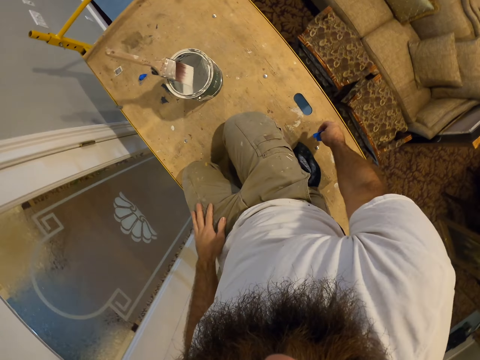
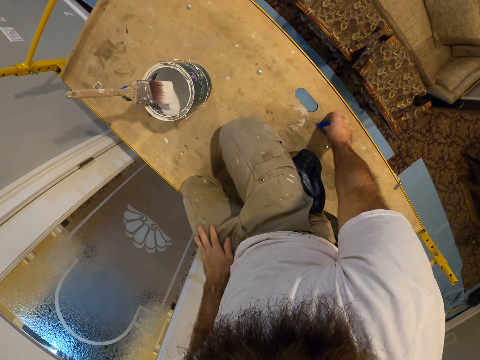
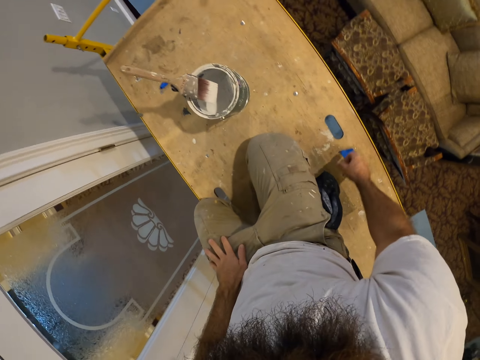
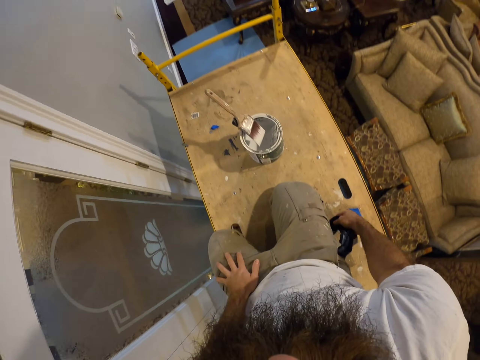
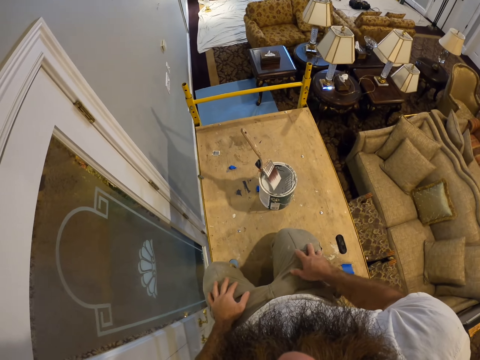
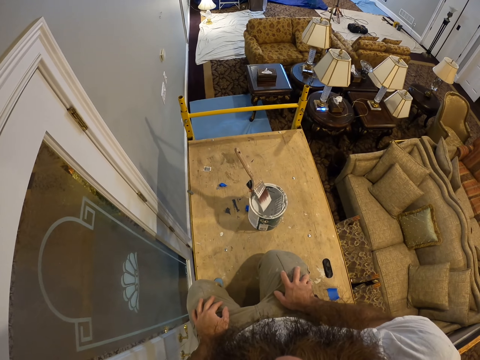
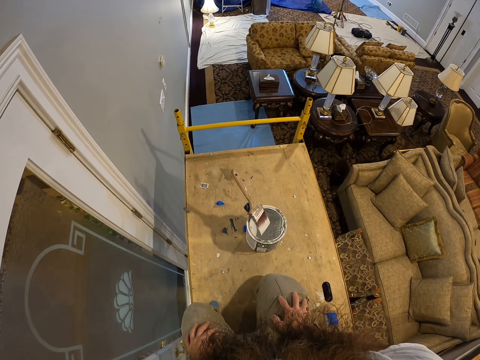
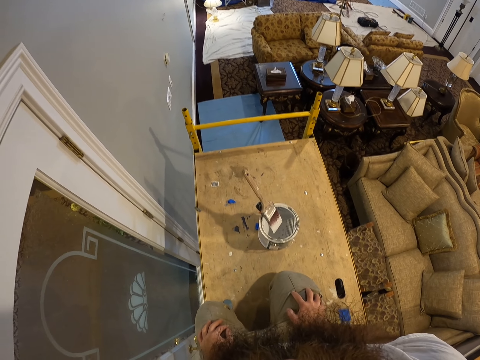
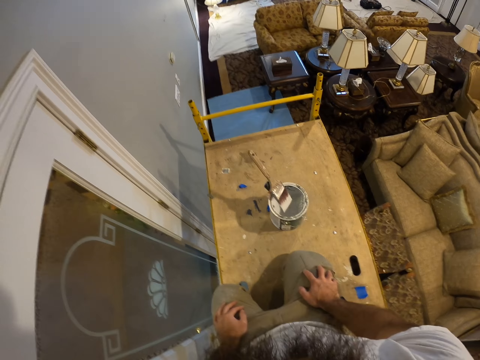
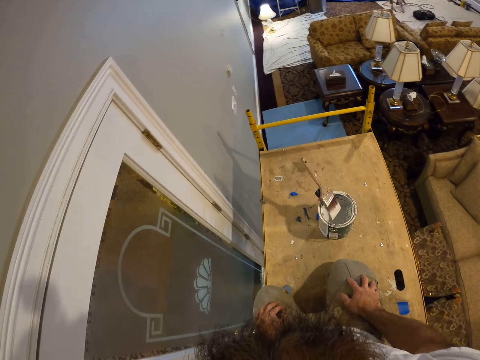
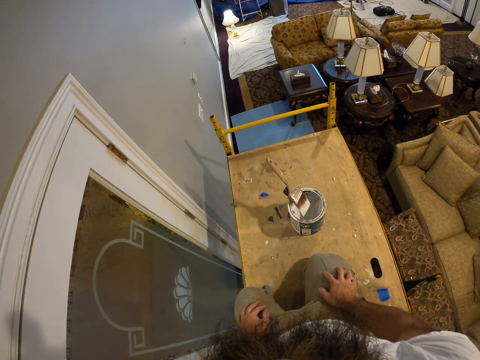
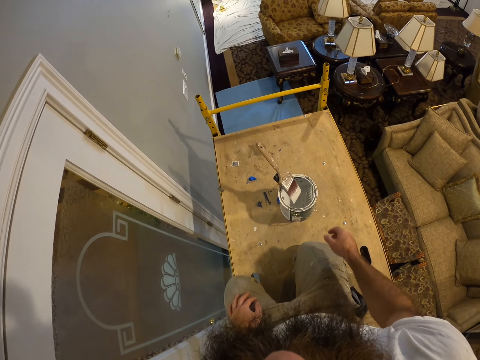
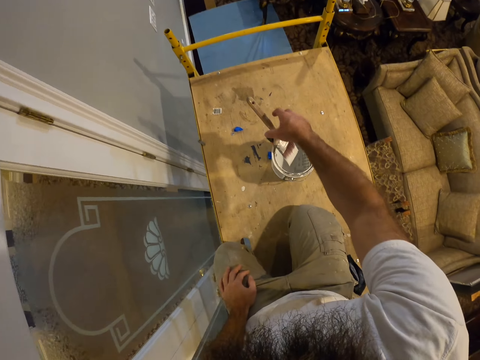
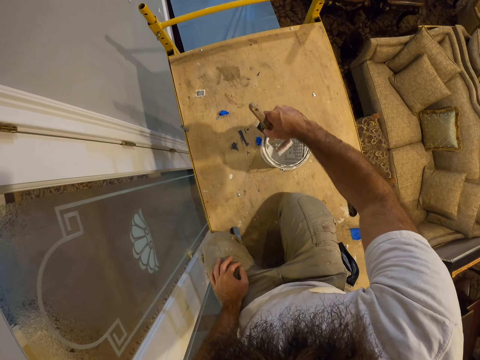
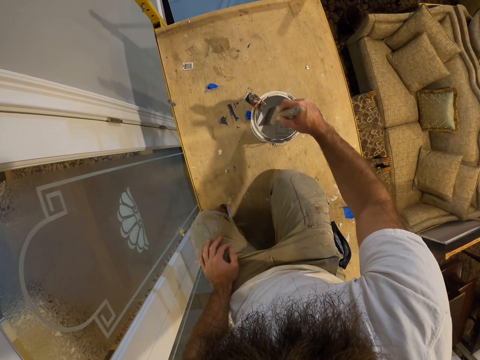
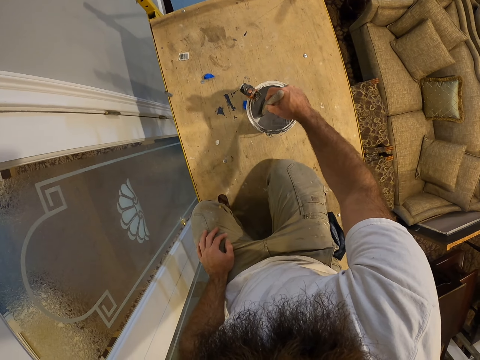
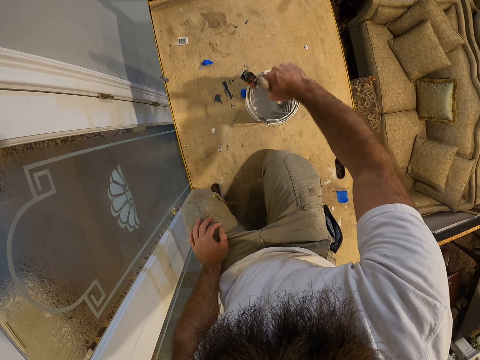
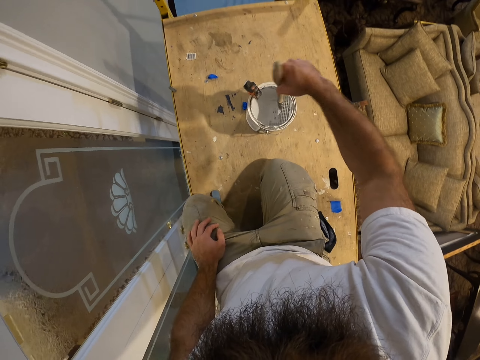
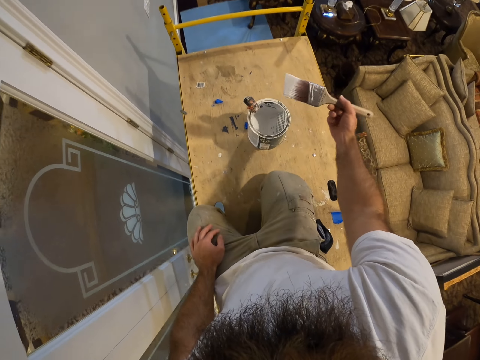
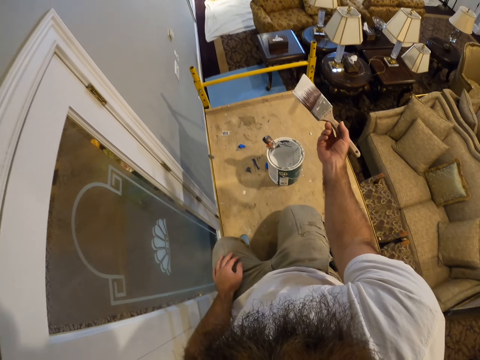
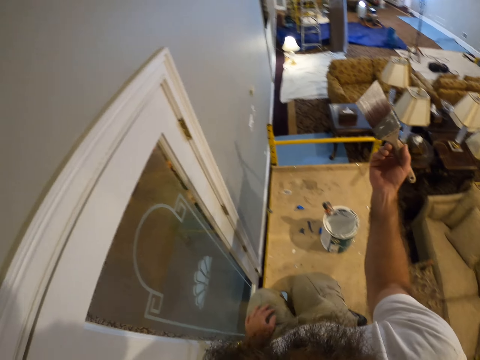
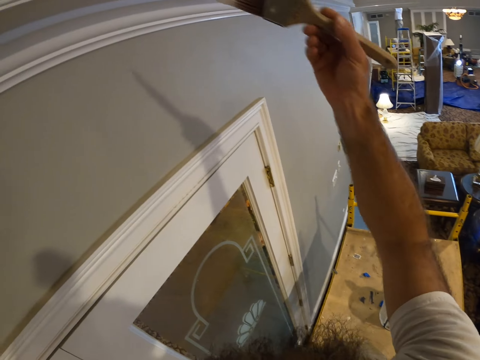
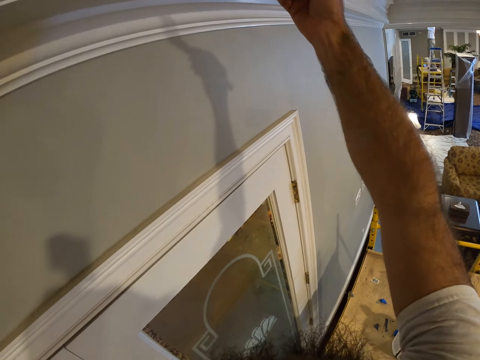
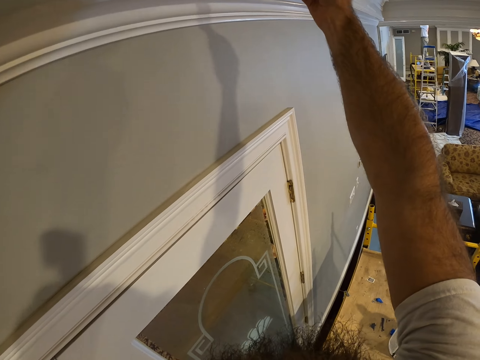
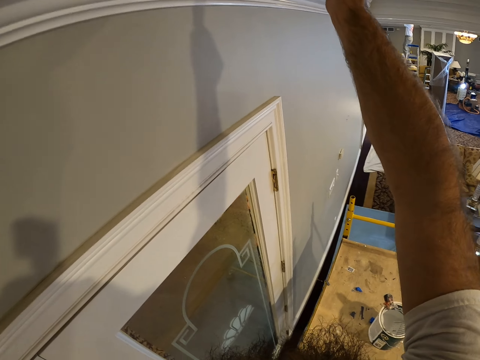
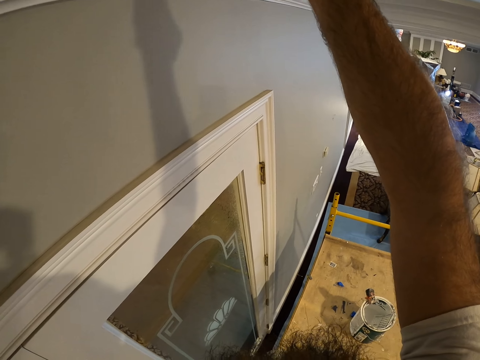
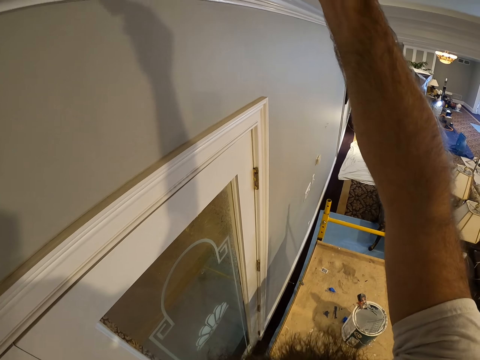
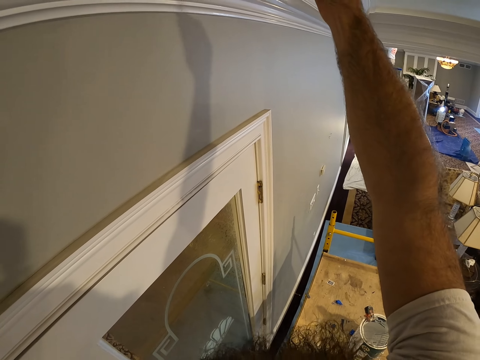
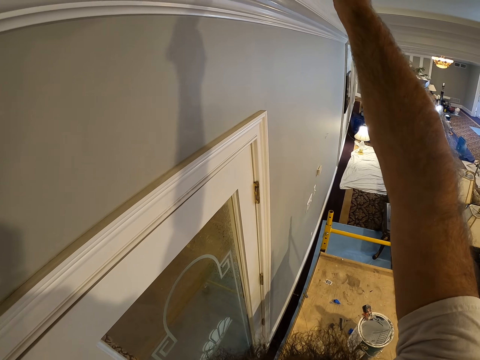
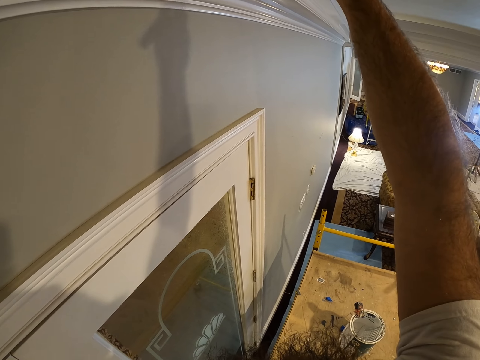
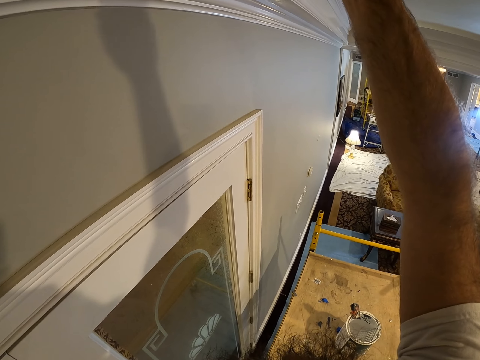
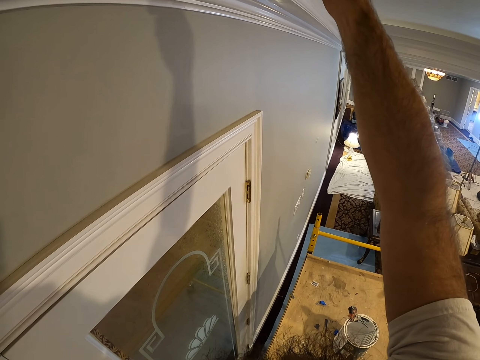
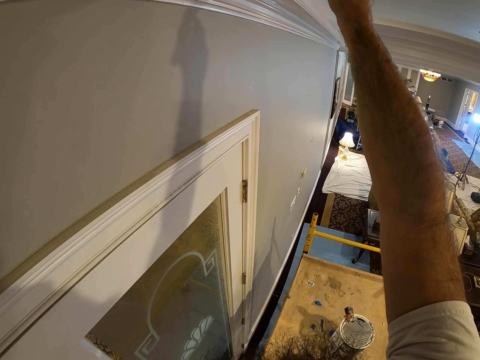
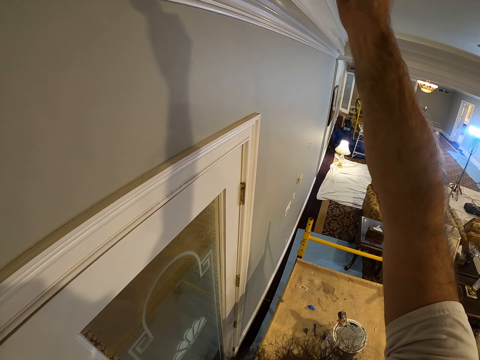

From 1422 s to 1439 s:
The camera wearer sticks the sellotape on the scaffold with his right hand. He looks around. He holds the paintbrush in the paint bucket with his right hand. He takes the paintbrush. He takes paint from the paint bucket with the paintbrush in his right hand. He puts the paintbrush in the paint. He paints the wall or ceiling with the paintbrush in his right hand.

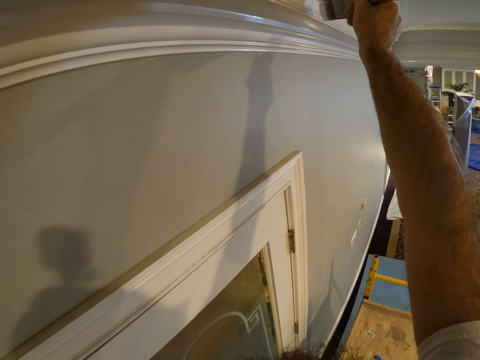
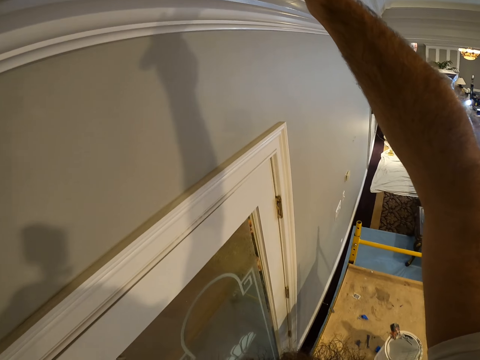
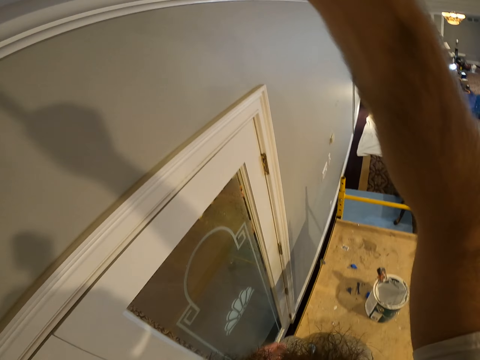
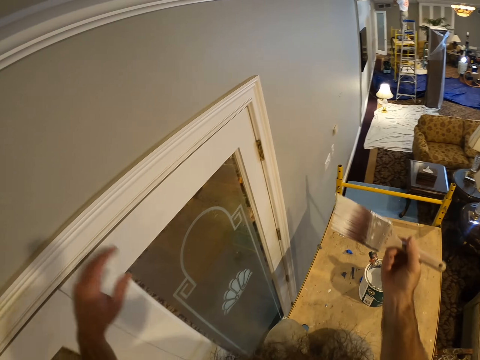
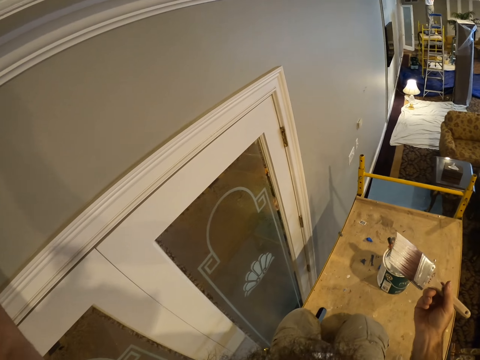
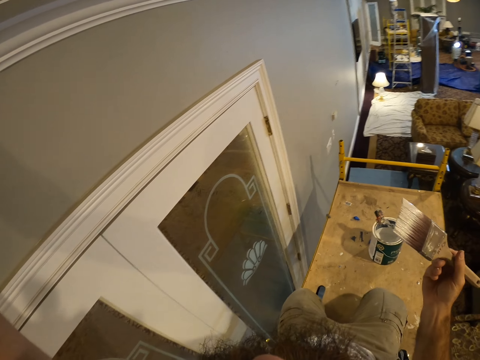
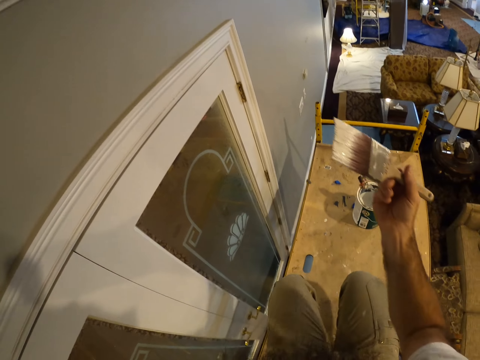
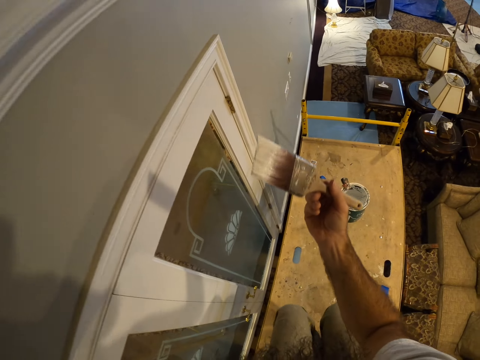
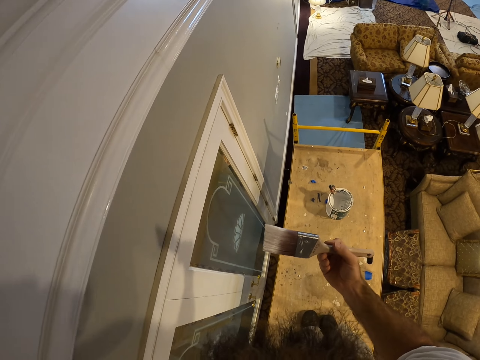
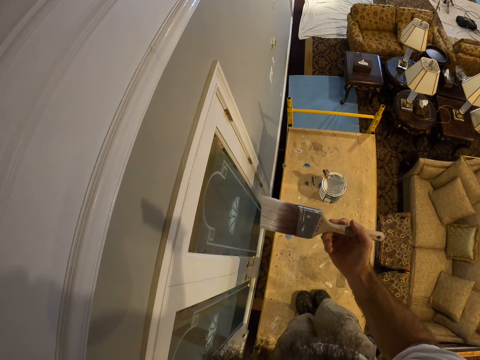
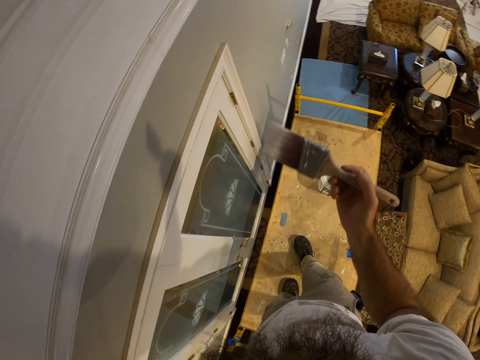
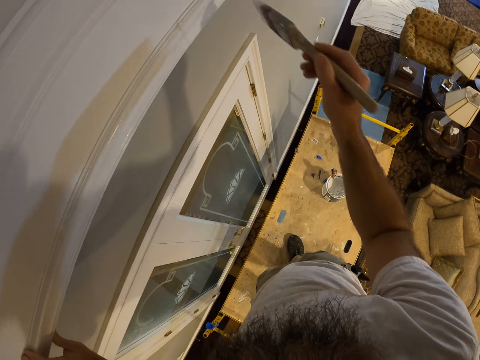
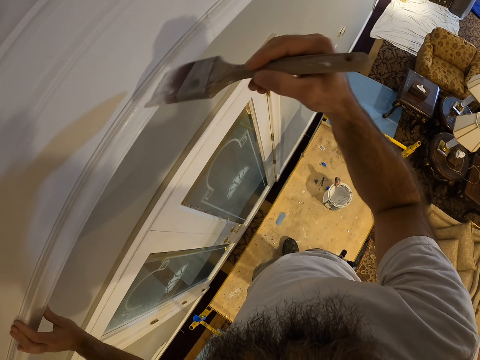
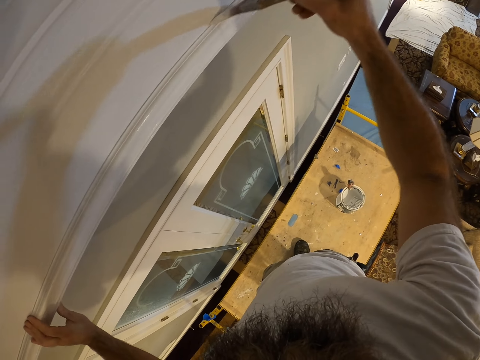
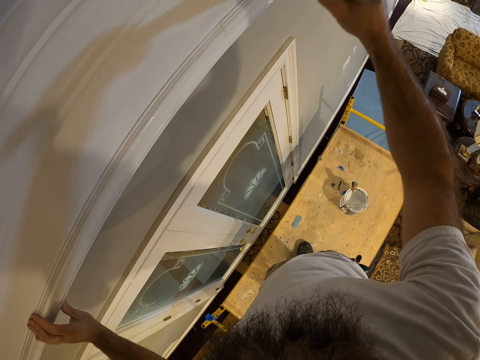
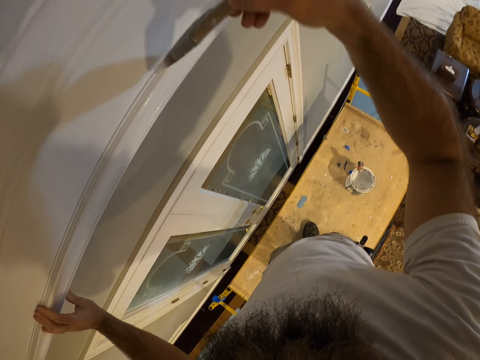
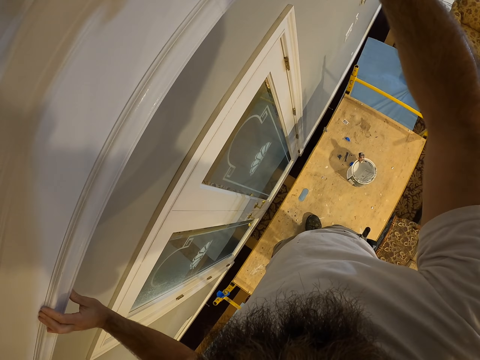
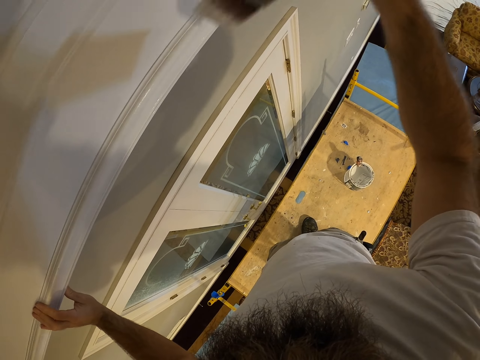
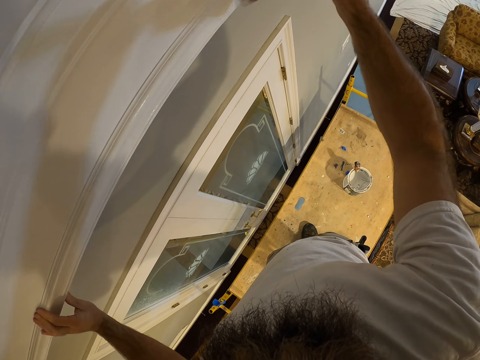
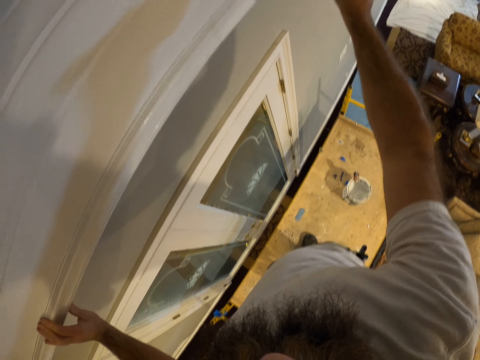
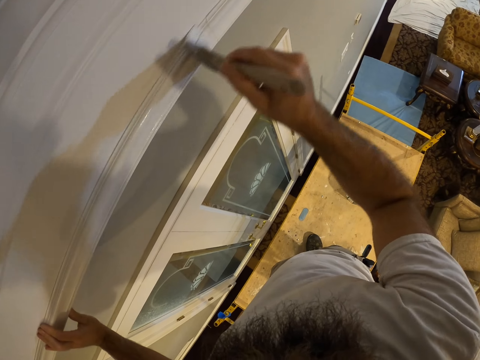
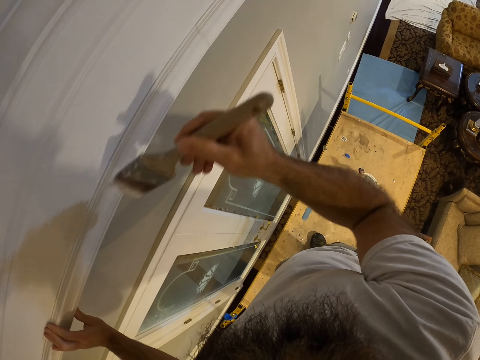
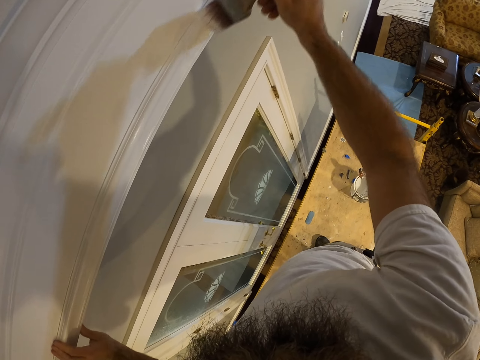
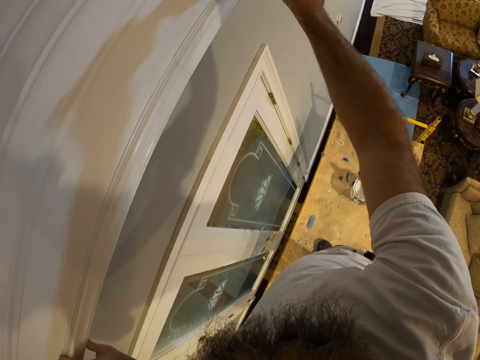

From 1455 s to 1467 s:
The camera wearer places his left hand on the wall. He lifts his left hand. He paints the wall.
